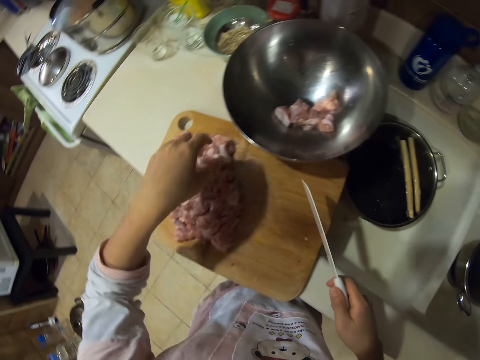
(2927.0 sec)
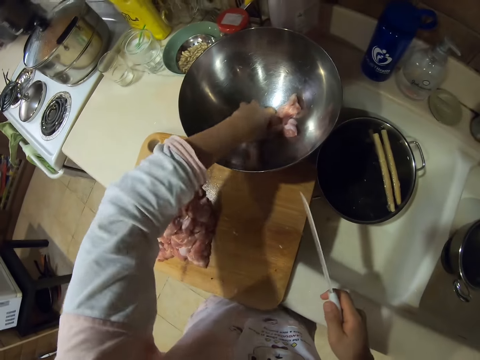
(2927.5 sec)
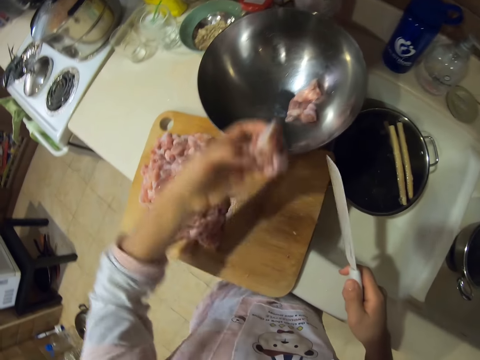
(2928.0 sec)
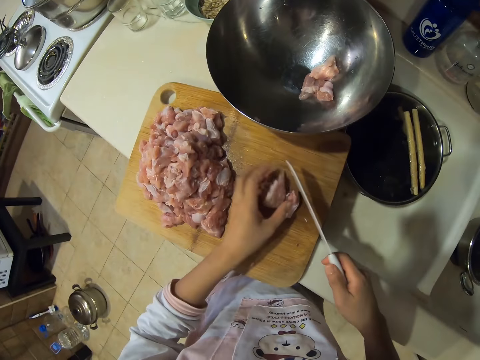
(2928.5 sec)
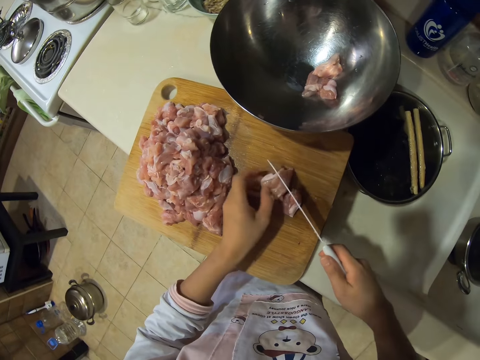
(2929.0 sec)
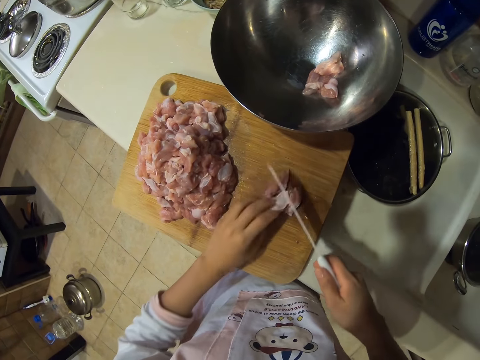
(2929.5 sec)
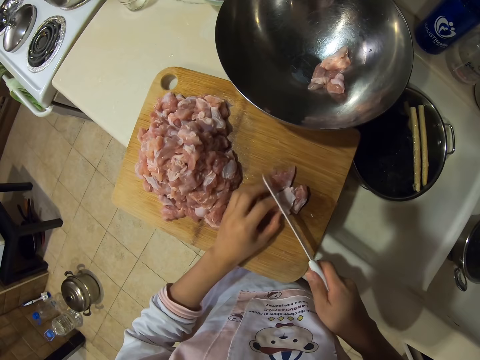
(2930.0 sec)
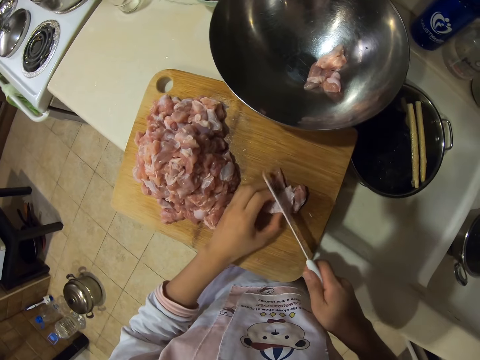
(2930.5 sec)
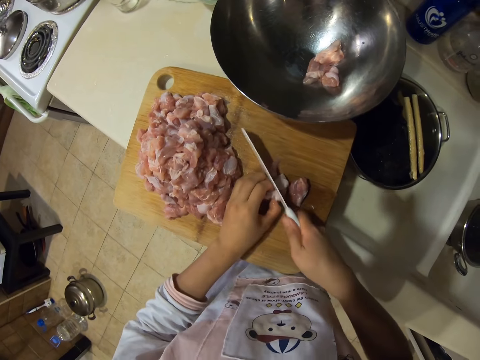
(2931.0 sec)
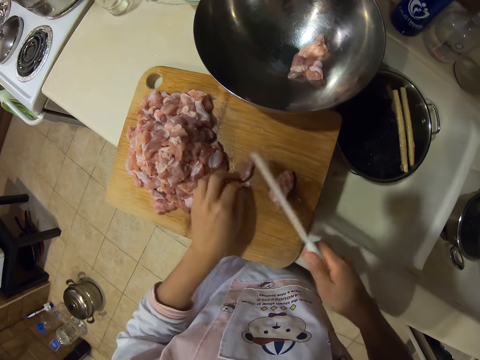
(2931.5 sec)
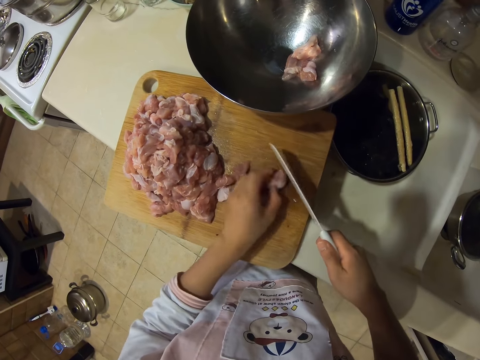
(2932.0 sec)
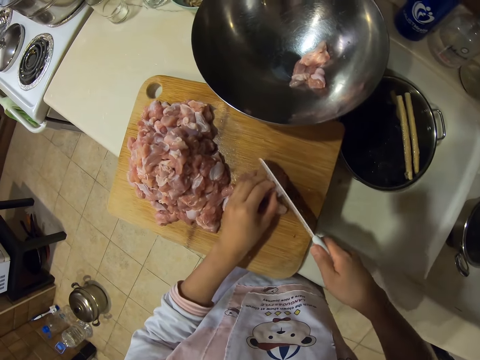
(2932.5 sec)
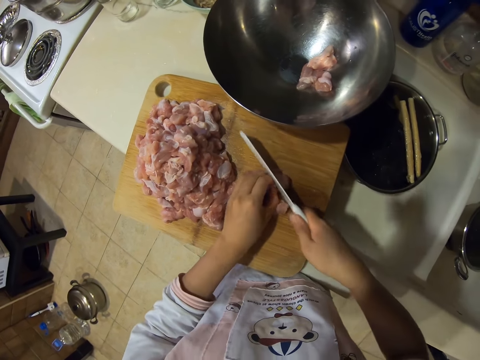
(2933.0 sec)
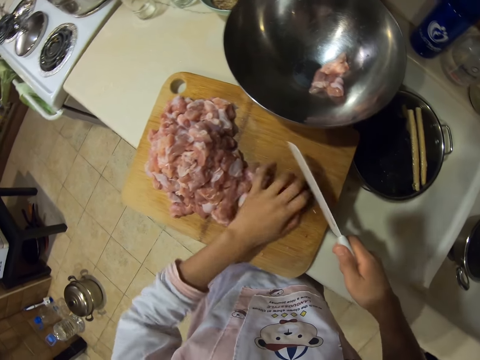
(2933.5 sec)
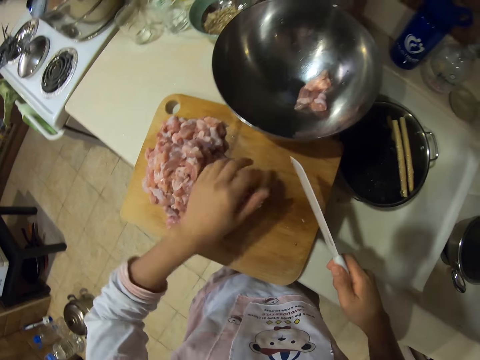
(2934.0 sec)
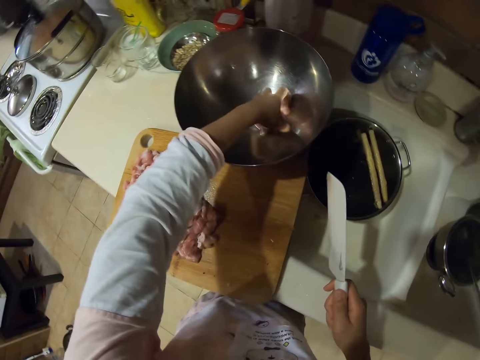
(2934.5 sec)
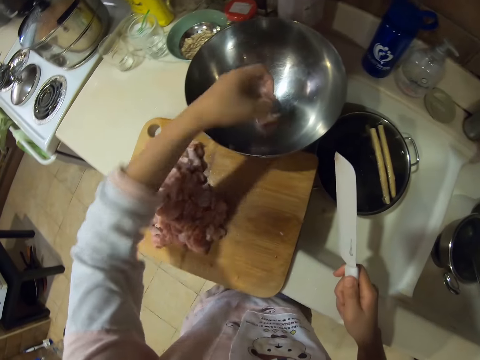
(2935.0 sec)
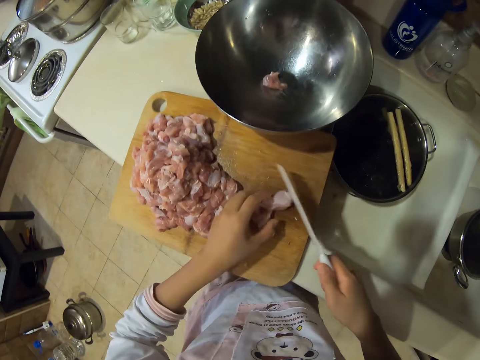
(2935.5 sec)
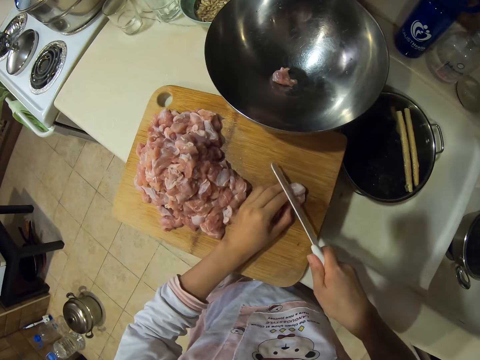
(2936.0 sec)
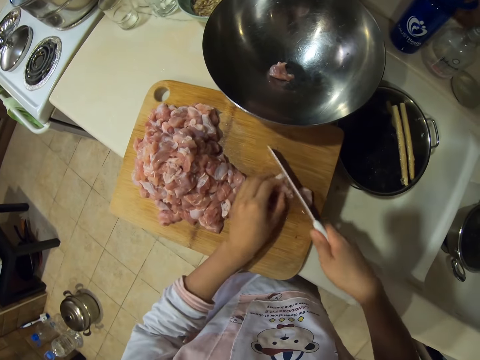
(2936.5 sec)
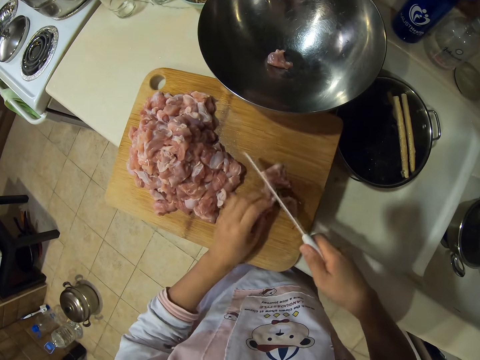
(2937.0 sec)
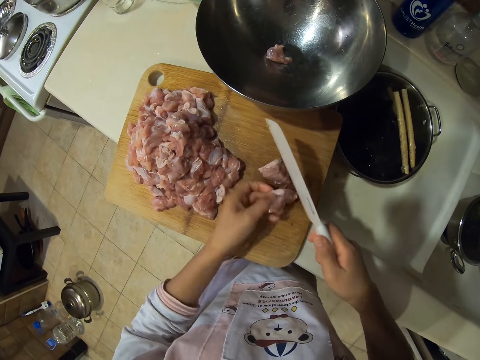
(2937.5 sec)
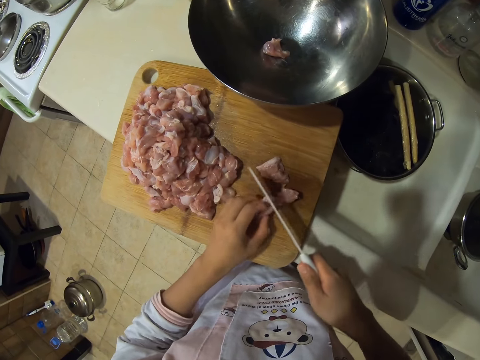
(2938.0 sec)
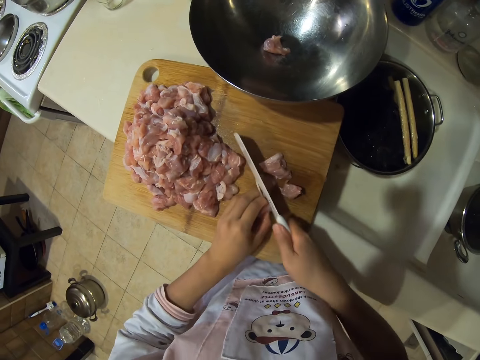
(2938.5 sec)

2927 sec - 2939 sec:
The camera wearer puts meat aside. They pick up the meat. They cut the meat. They put the meat aside. They pick up the meat. They cut the meat.

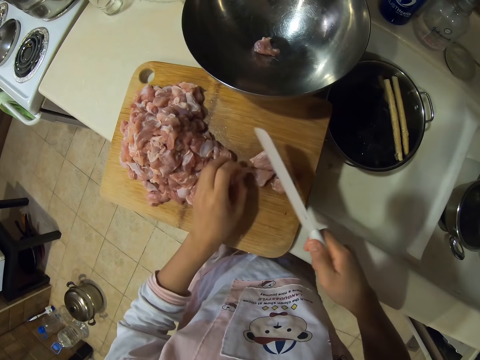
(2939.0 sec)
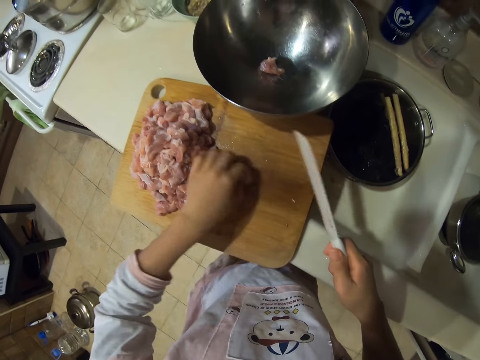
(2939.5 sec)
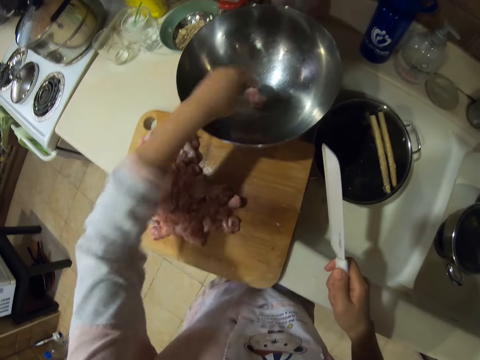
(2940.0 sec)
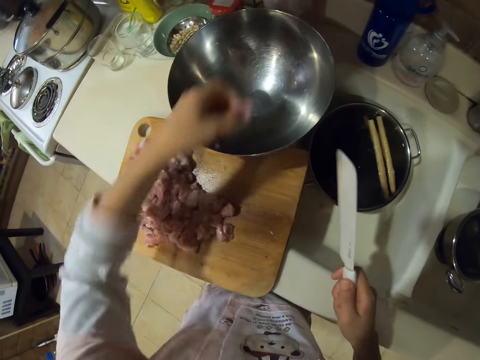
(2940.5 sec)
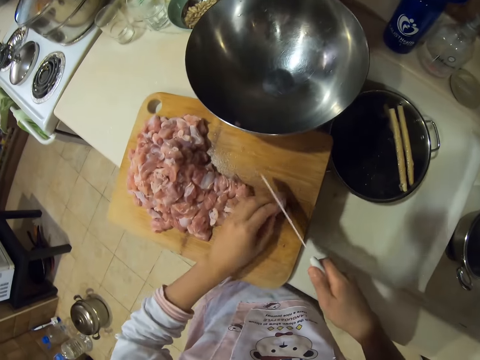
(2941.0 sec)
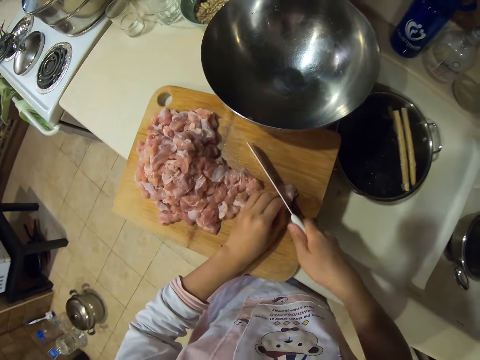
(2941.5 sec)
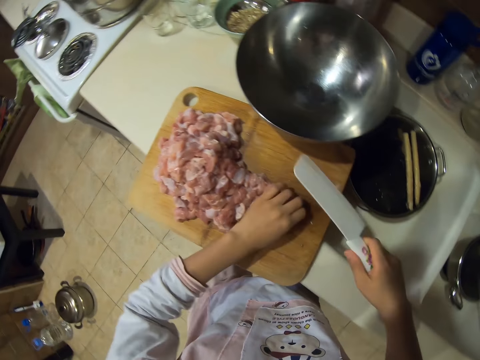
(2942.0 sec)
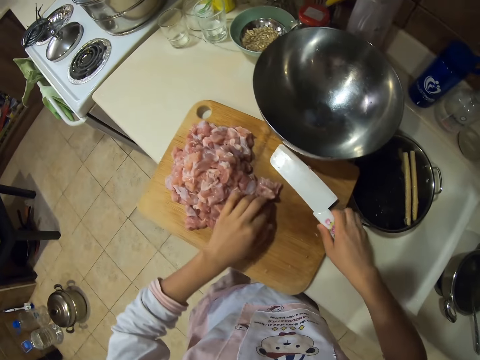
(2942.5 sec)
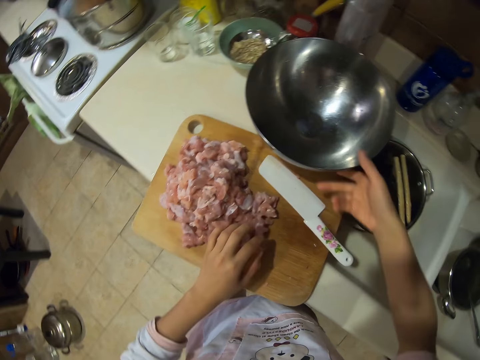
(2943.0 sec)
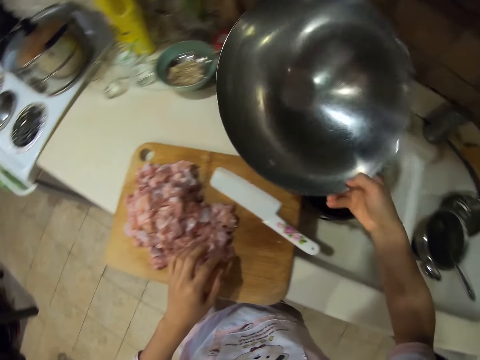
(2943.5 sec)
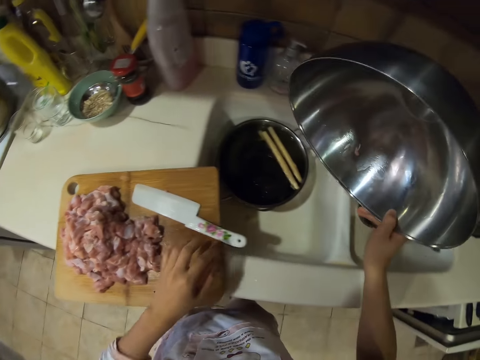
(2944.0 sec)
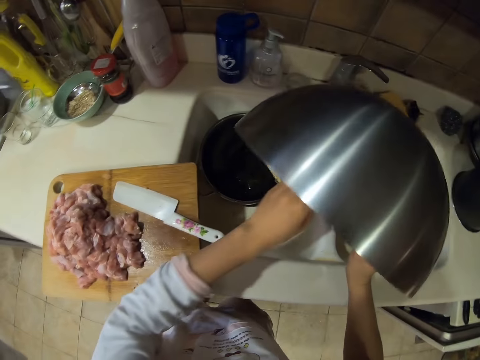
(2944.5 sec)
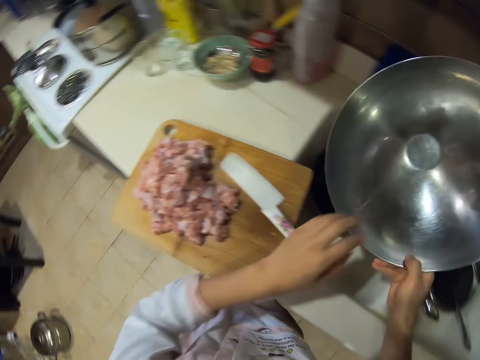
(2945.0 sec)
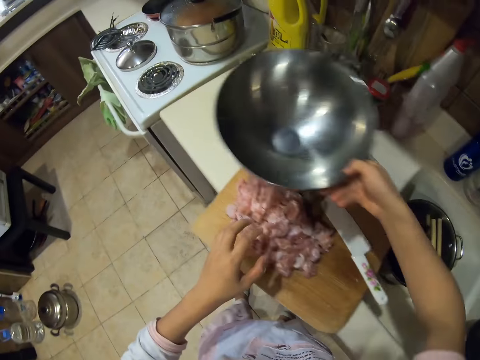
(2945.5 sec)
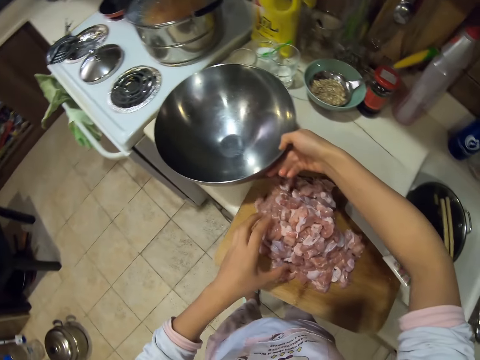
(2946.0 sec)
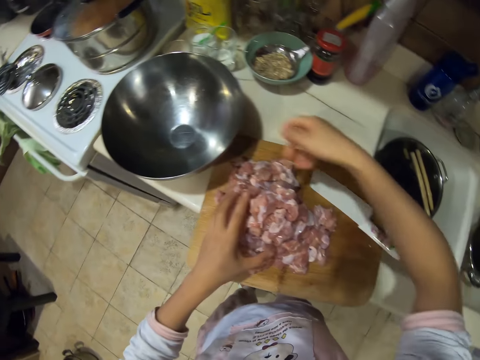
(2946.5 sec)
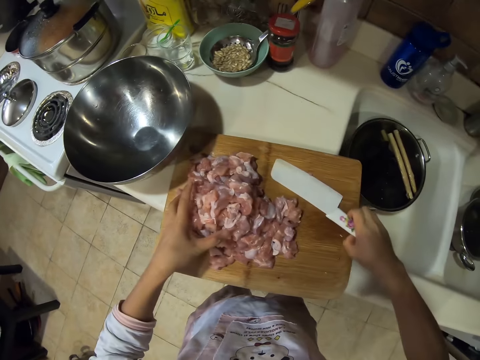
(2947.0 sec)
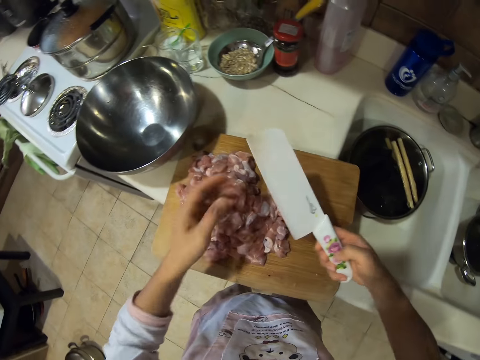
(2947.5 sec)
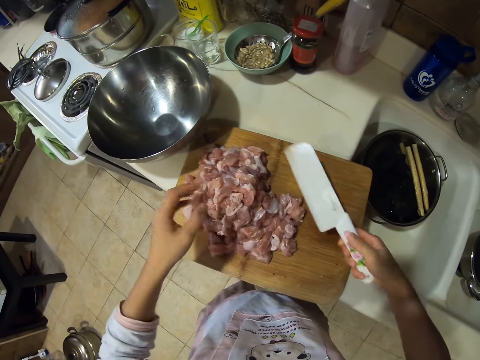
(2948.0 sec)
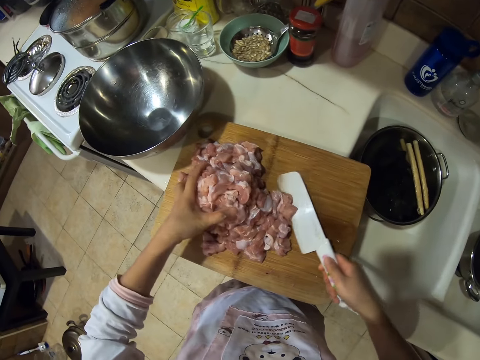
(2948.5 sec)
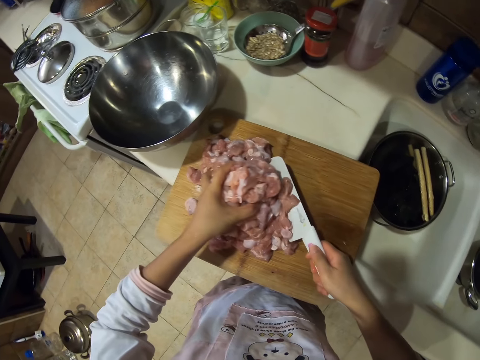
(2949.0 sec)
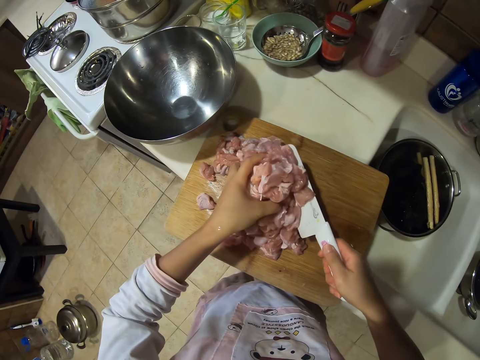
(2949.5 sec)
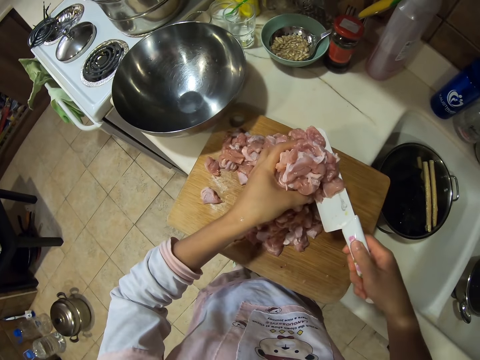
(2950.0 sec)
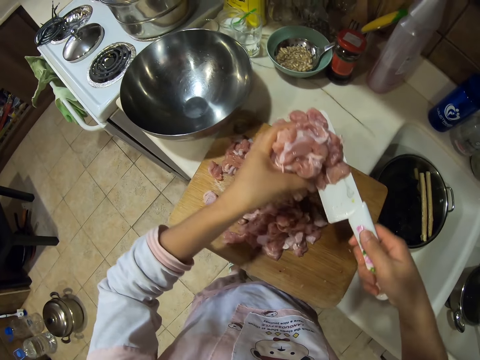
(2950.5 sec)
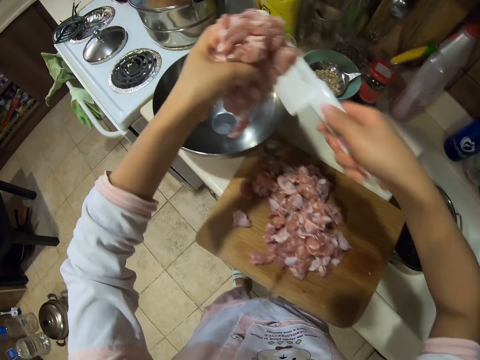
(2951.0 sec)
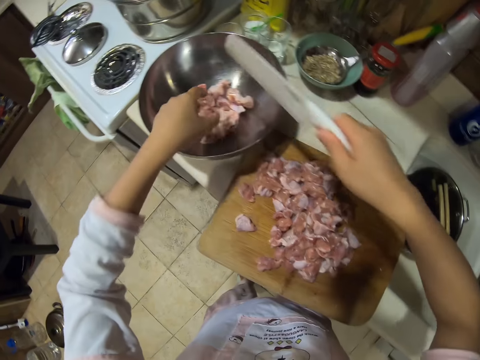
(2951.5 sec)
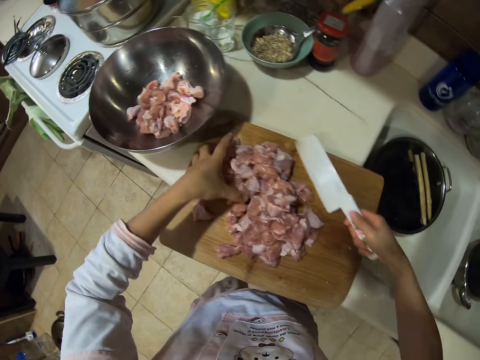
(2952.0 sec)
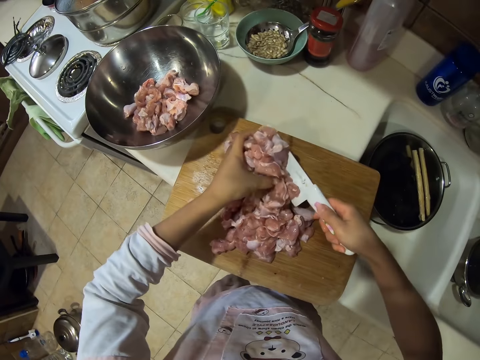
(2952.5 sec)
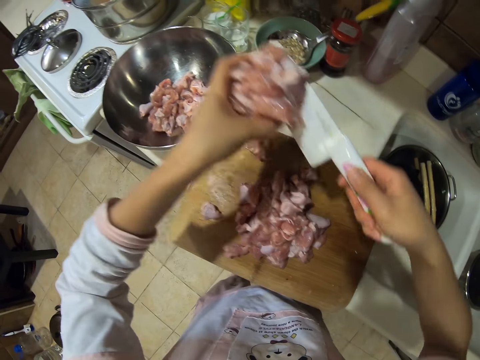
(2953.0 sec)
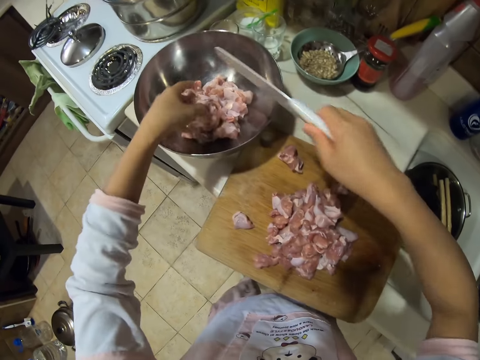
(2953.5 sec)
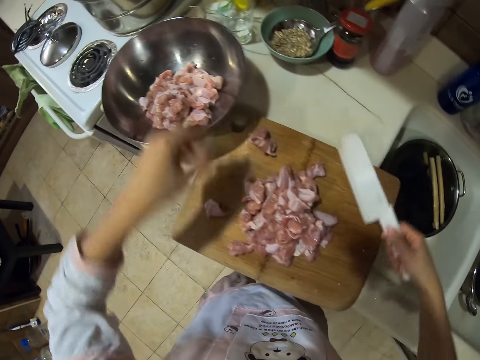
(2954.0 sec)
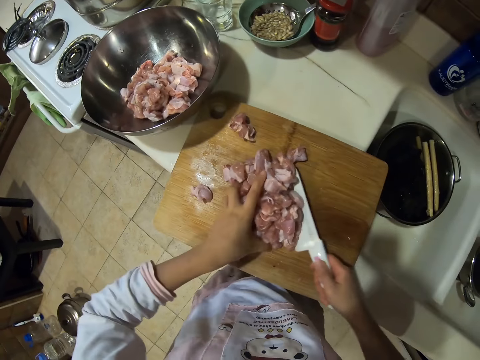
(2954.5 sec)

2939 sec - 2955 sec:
The camera wearer puts aside the meat, picks up the meat, cuts the meat and puts aside the meat. They put the knife on the chopping board. They pick up a bowl and carry the bowl. They drop the bowl on the kitchen counter. They pick up the knife. They carry the meat, scoop the chicken meat and put the chicken meat in the bowl. They carry the meat, scoop the chicken meat and put the chicken meat in the bowl again.
